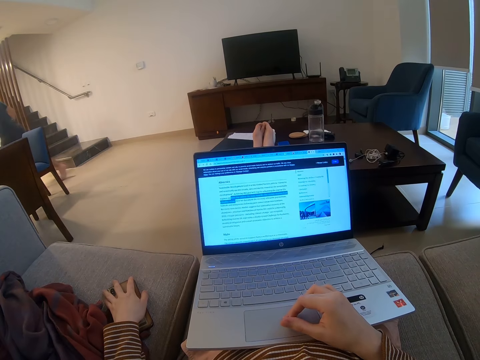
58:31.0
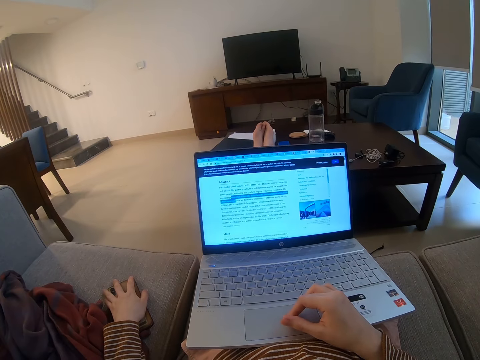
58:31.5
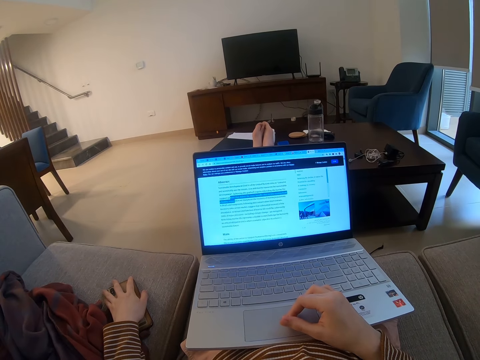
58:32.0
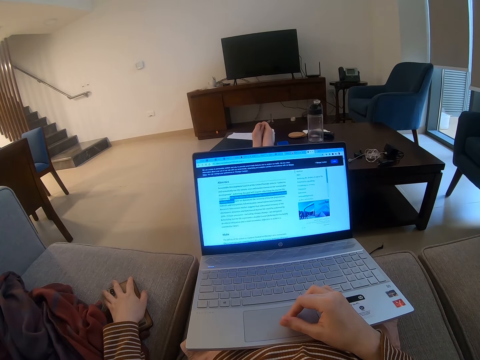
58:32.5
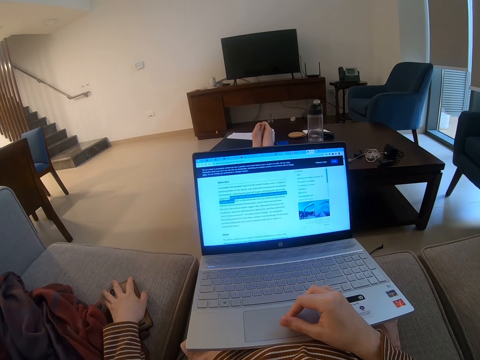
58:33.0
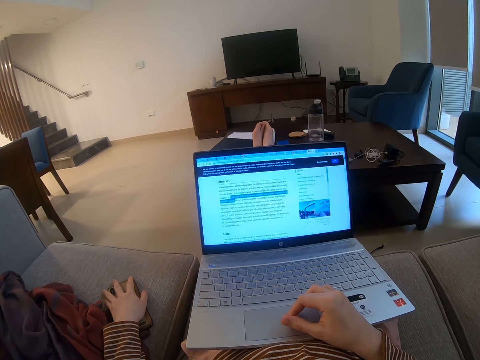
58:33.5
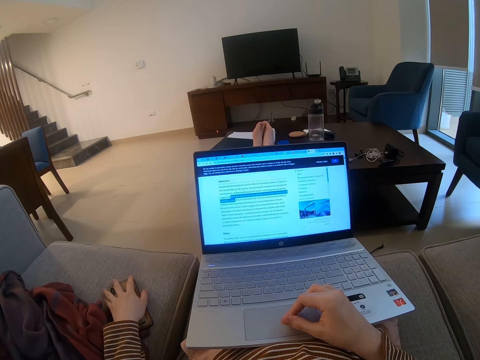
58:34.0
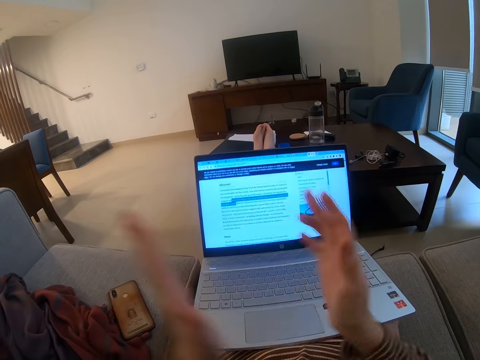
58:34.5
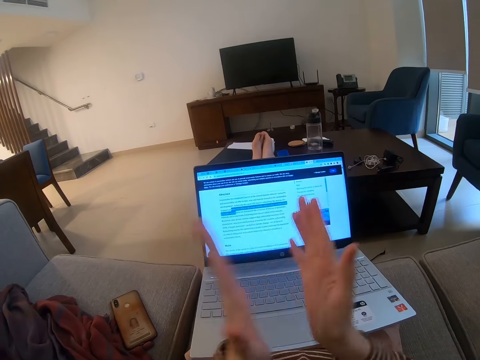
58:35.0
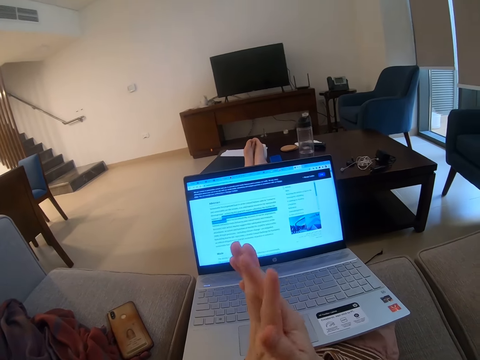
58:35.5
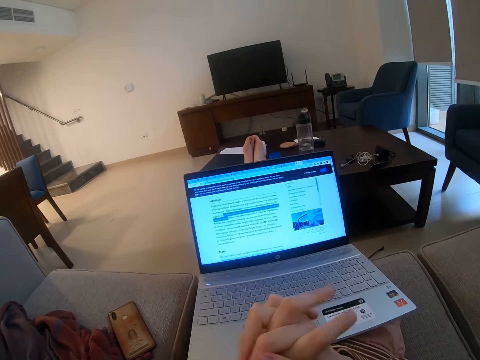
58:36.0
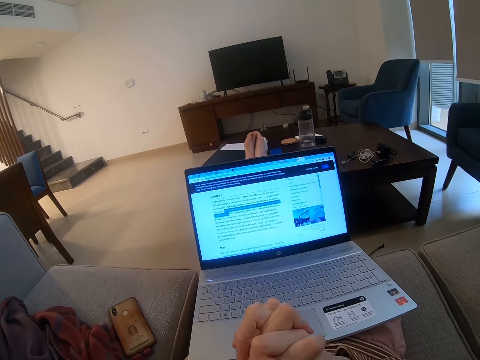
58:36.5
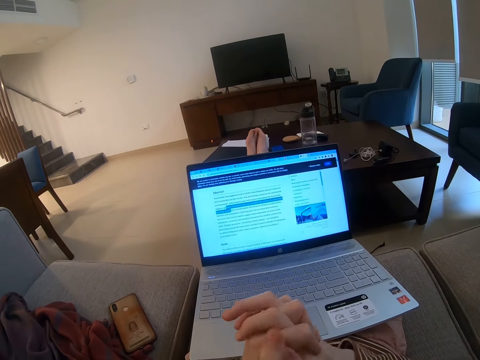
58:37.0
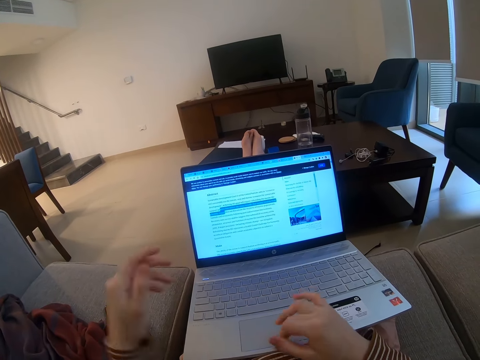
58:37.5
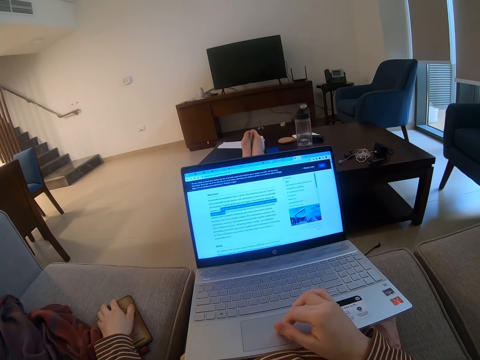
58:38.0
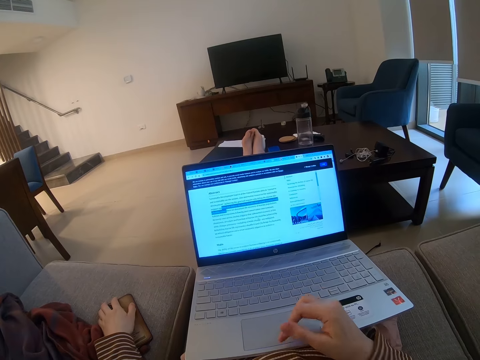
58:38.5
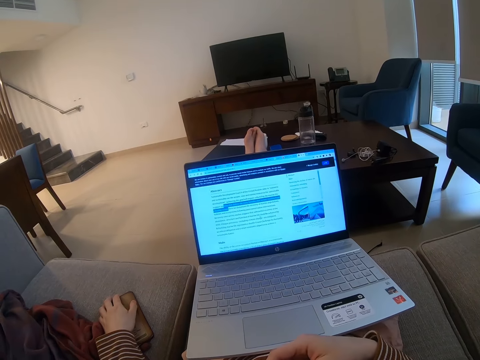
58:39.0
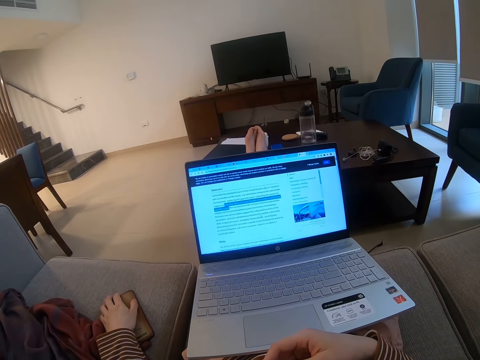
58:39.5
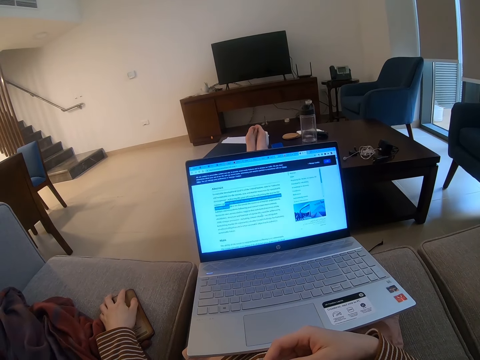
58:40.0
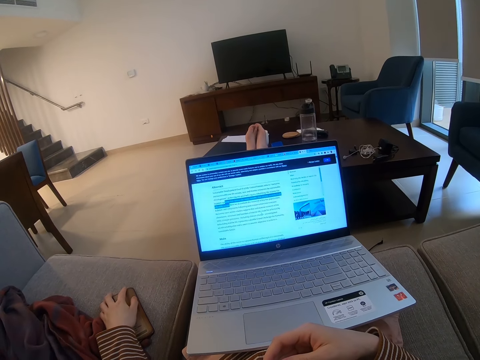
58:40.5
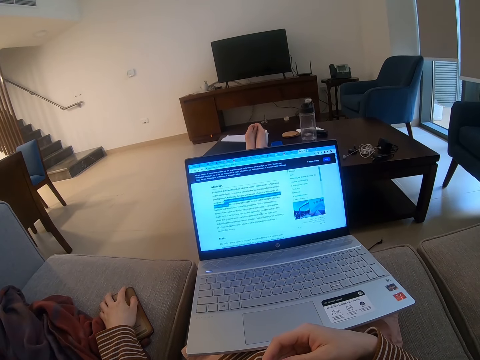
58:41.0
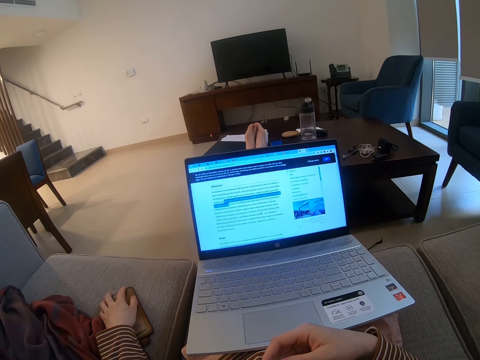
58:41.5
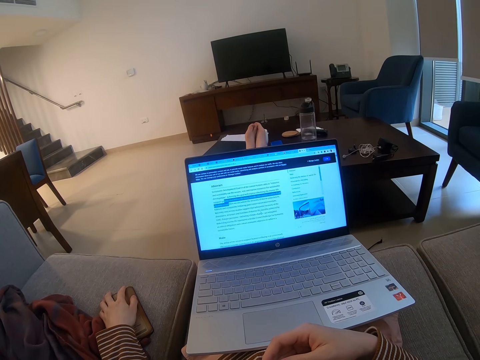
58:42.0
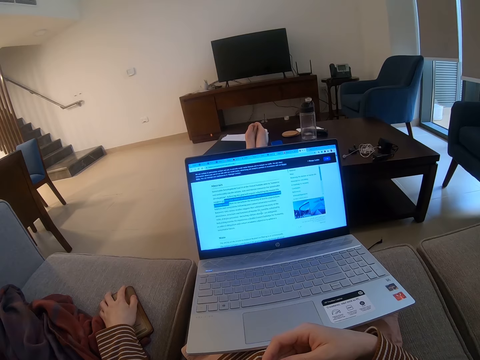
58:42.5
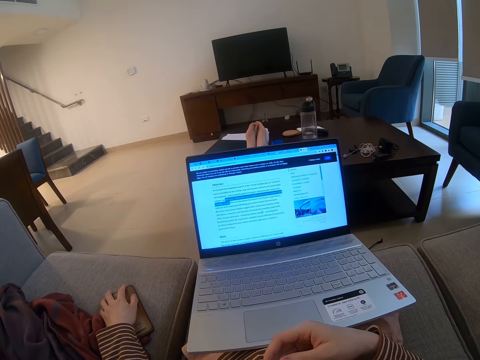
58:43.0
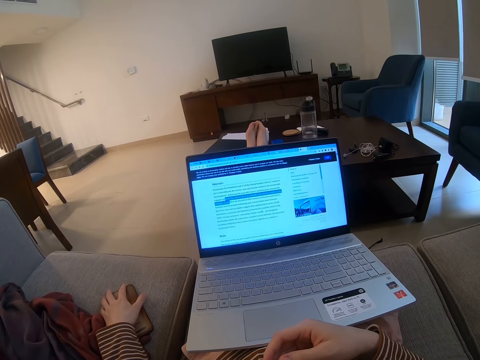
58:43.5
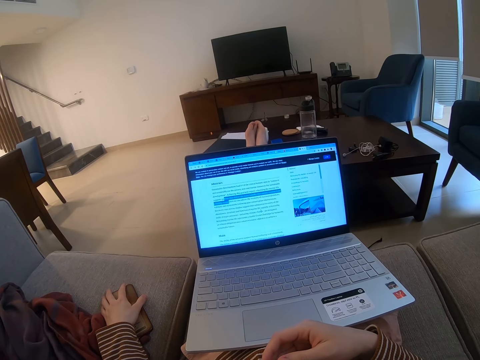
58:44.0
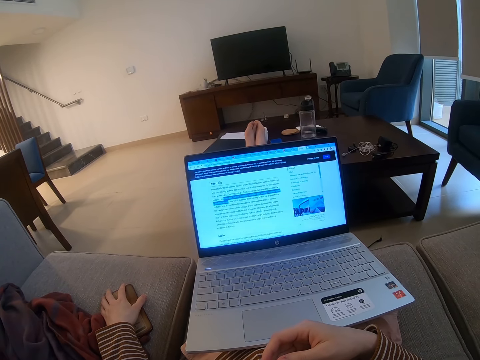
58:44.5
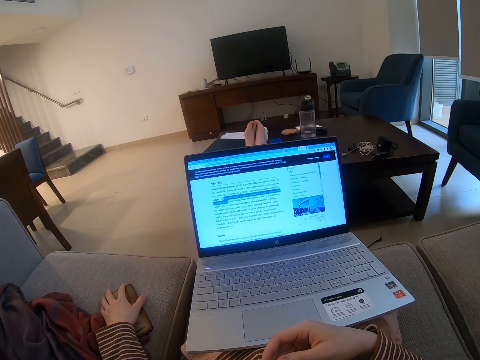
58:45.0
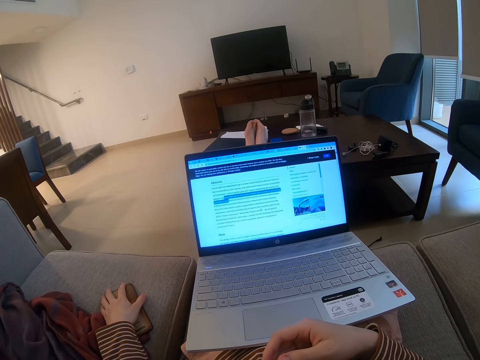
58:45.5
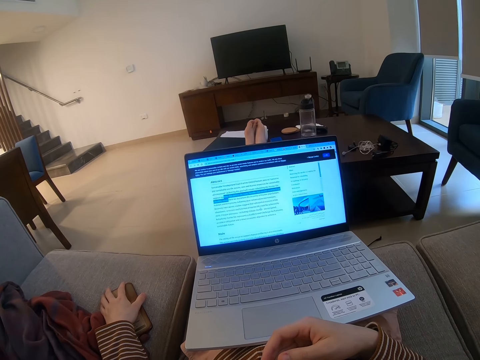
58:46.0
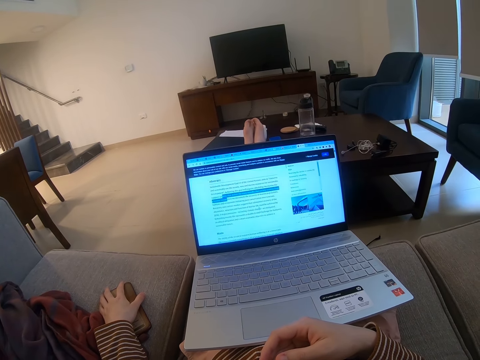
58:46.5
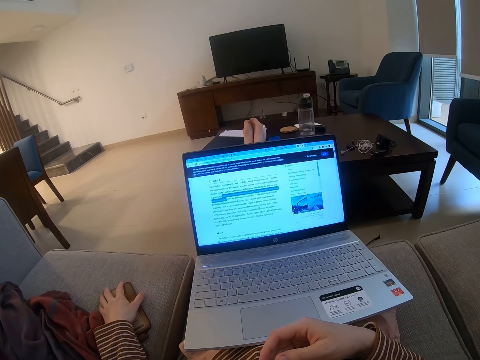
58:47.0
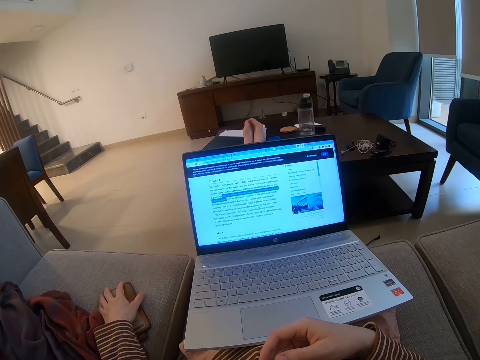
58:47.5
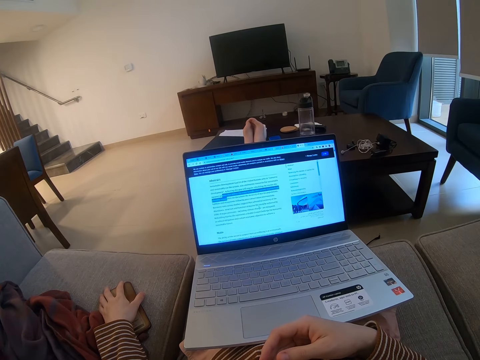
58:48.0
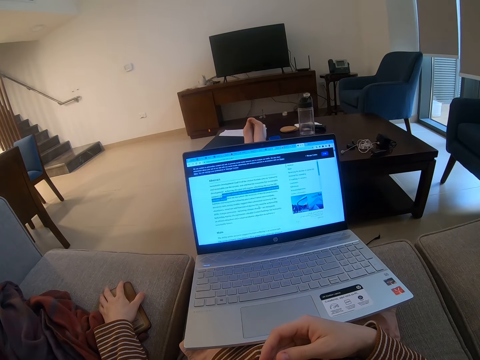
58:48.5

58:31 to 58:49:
The camera wearer claps with her two hands. They fold his fingers together. They hold the phone and continue working on the laptop. They stop working on the laptop. They stare at the laptop. They stare at the laptop.

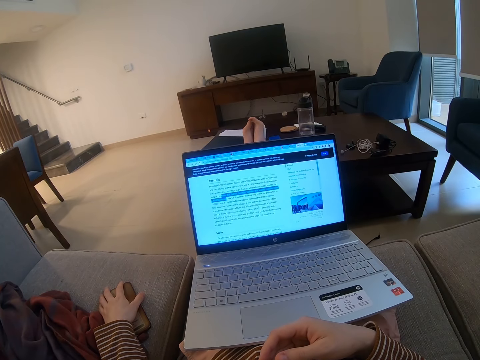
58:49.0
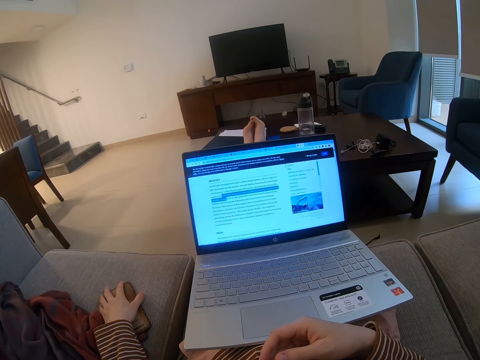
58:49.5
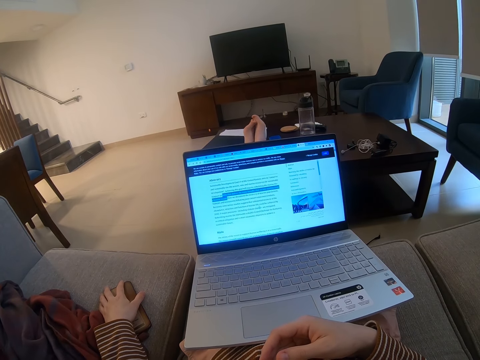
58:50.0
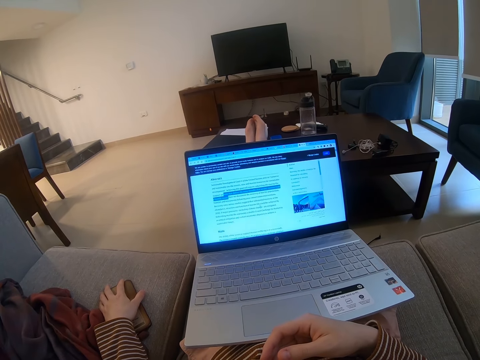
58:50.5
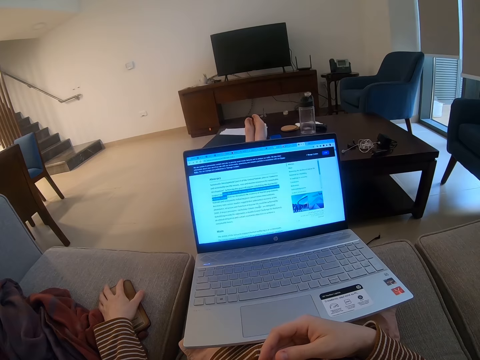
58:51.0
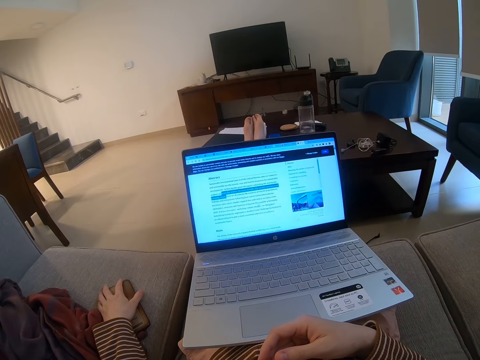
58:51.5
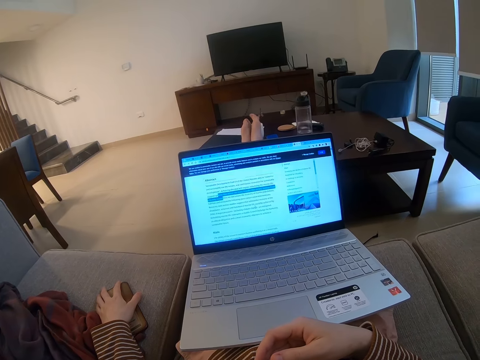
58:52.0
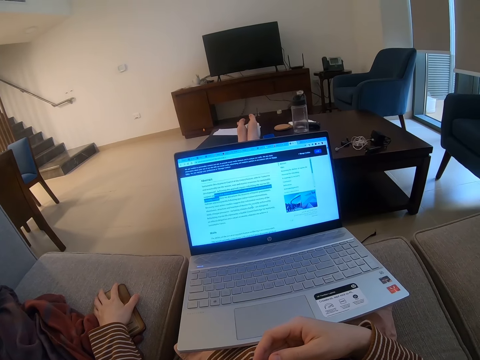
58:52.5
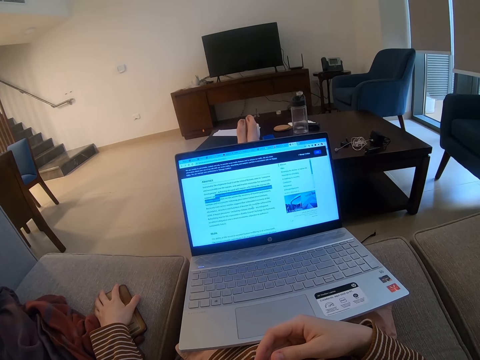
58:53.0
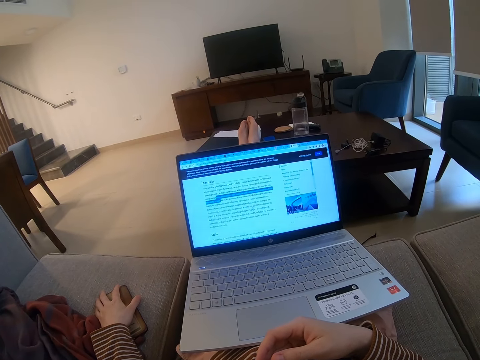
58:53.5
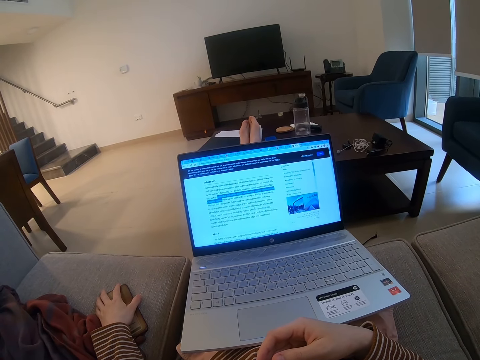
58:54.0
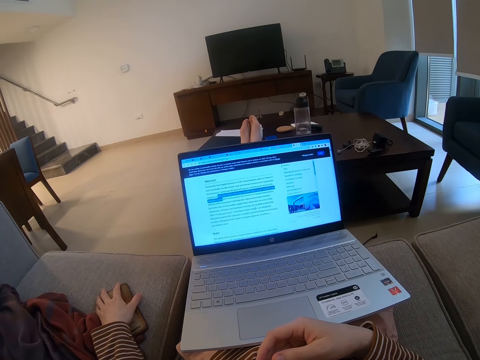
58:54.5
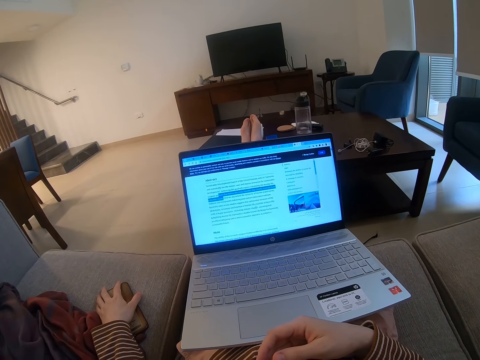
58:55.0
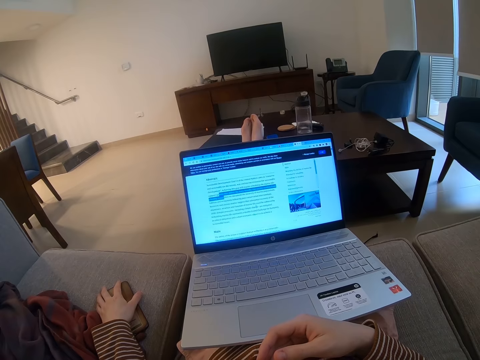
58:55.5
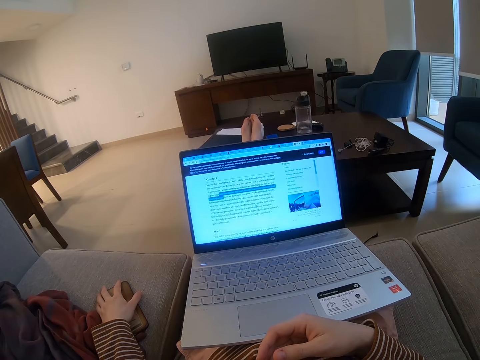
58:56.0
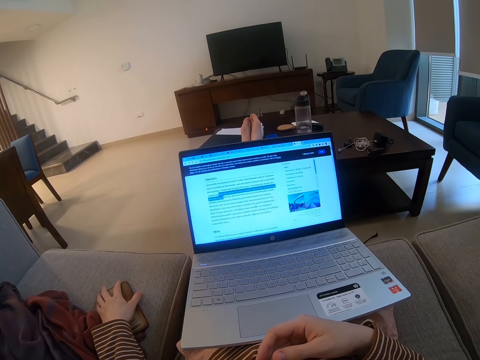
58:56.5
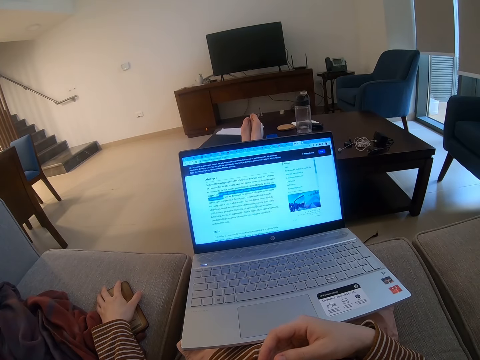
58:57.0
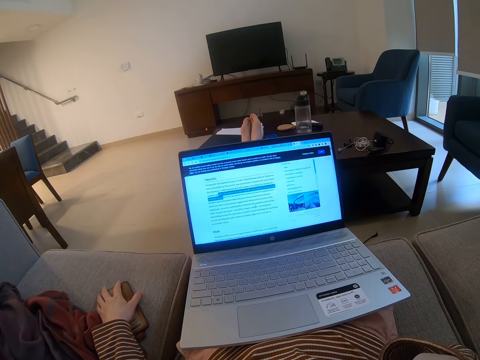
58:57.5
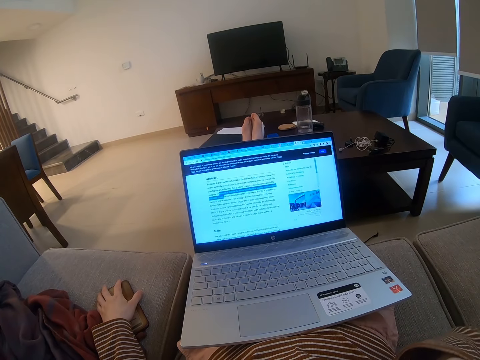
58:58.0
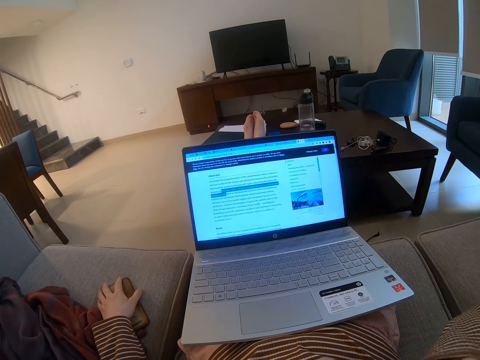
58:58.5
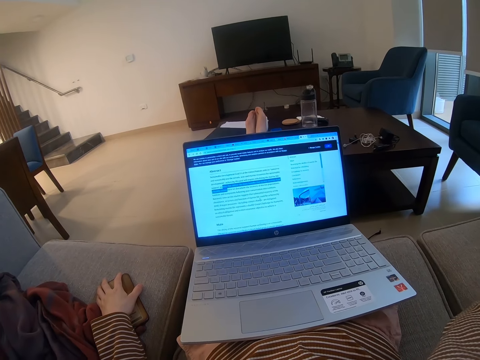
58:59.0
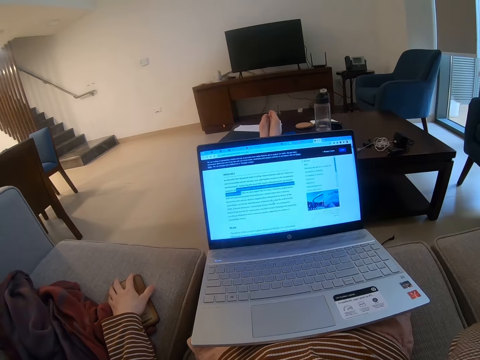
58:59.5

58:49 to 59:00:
The camera wearer lifts the right hand.
